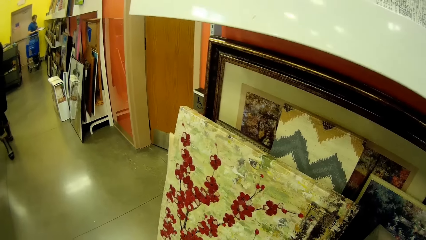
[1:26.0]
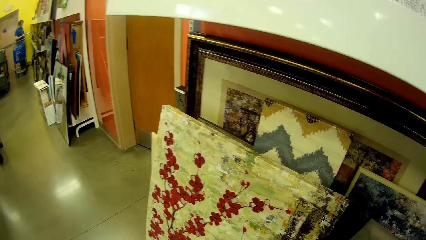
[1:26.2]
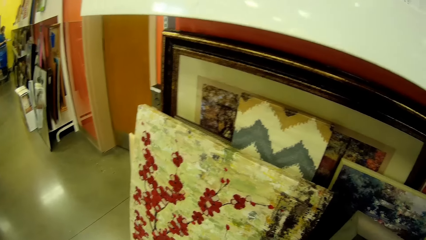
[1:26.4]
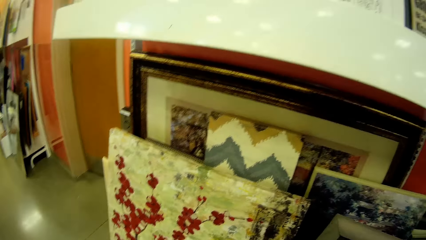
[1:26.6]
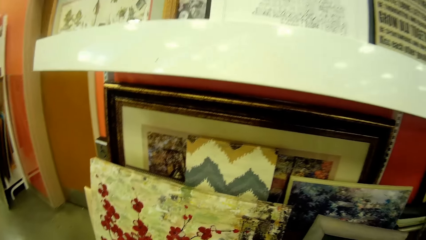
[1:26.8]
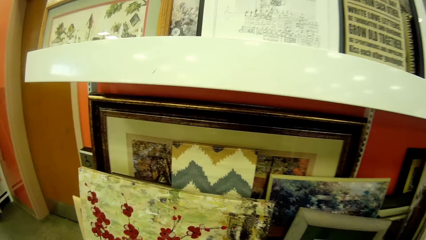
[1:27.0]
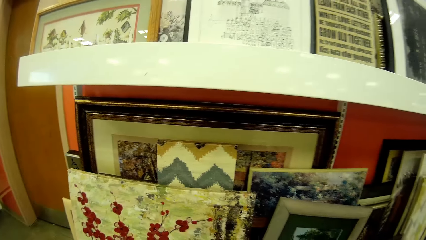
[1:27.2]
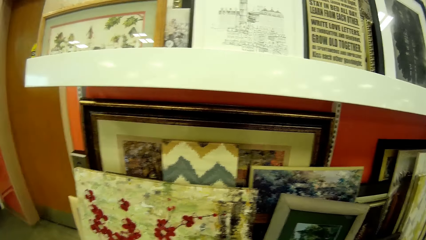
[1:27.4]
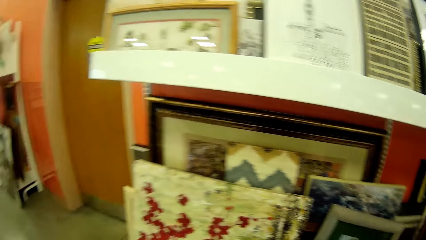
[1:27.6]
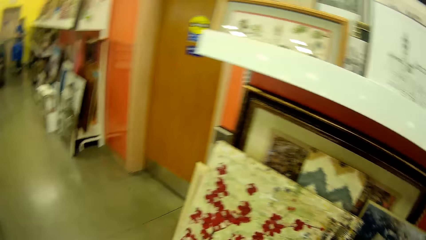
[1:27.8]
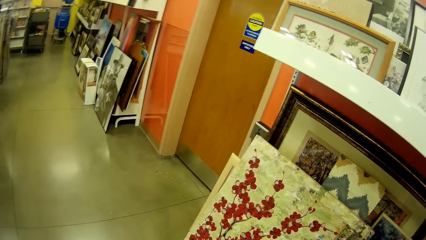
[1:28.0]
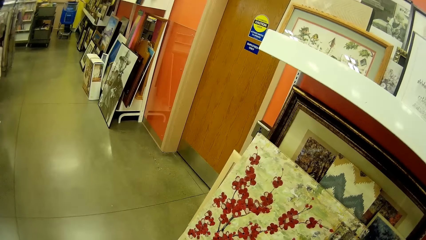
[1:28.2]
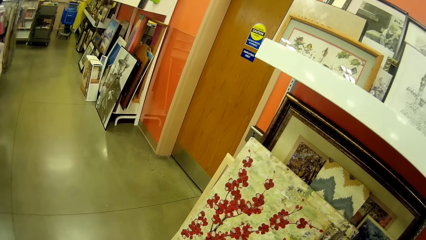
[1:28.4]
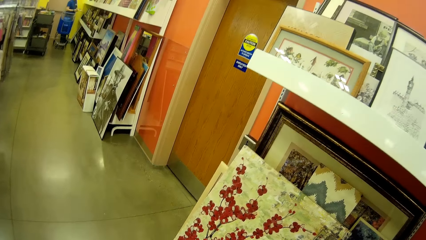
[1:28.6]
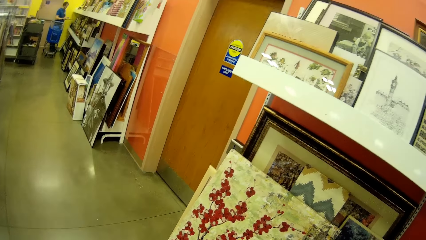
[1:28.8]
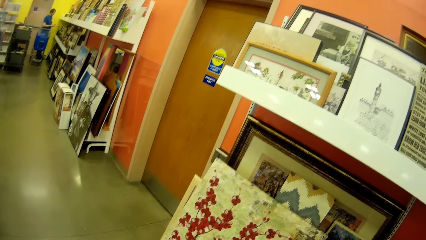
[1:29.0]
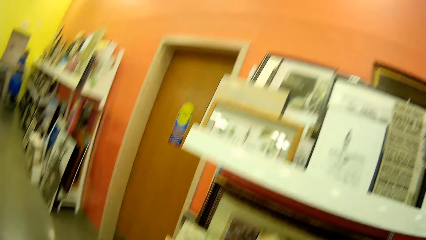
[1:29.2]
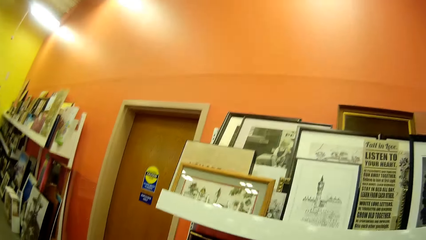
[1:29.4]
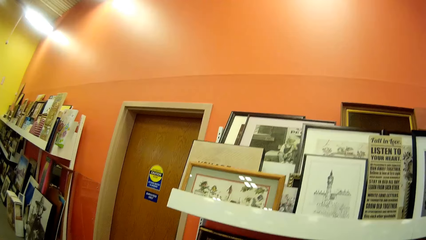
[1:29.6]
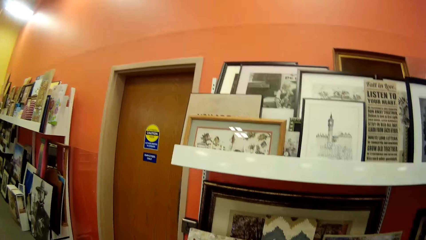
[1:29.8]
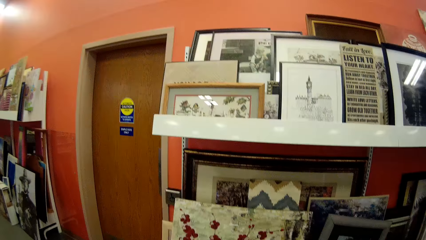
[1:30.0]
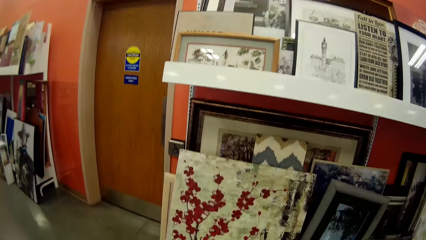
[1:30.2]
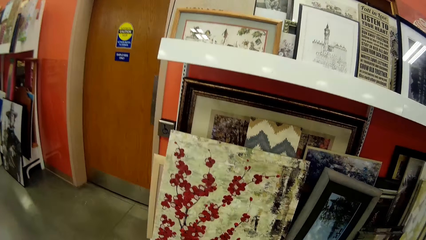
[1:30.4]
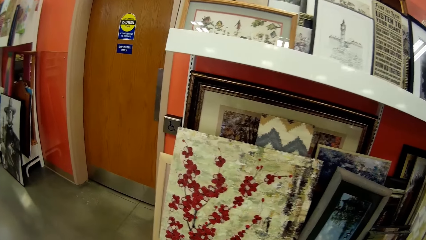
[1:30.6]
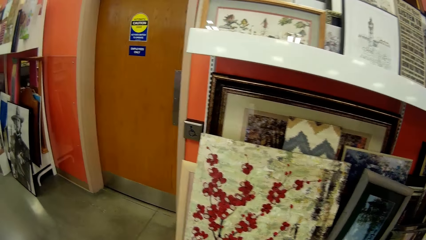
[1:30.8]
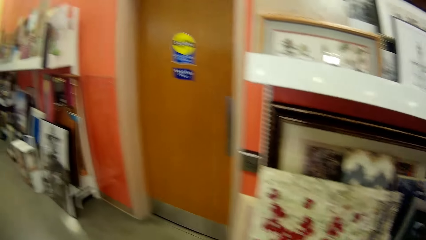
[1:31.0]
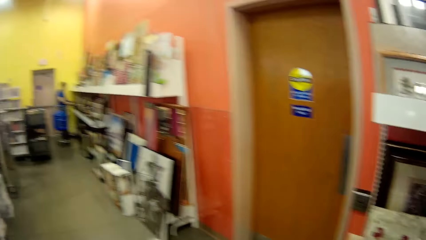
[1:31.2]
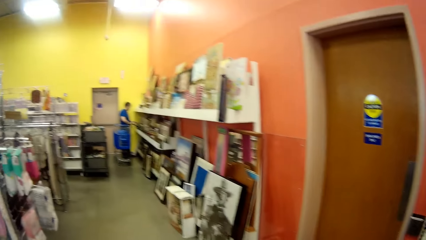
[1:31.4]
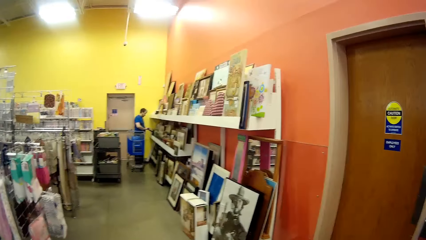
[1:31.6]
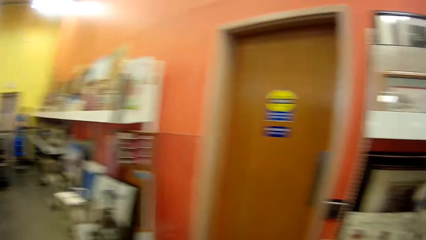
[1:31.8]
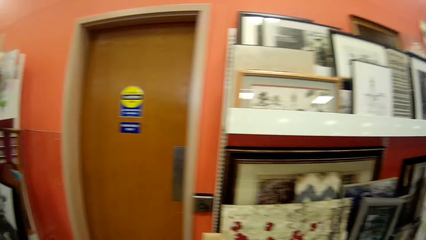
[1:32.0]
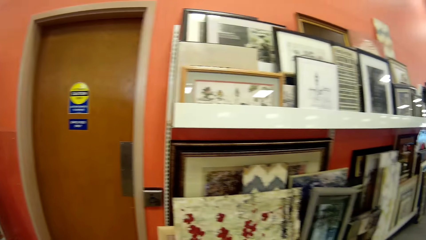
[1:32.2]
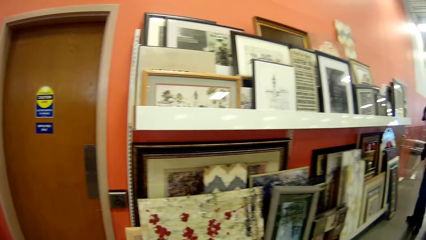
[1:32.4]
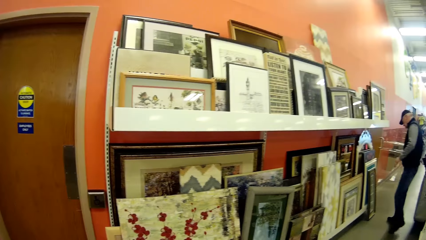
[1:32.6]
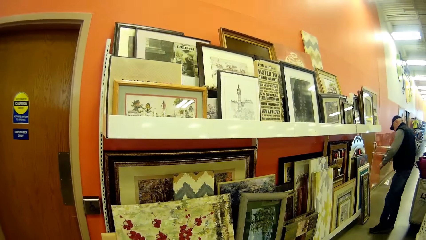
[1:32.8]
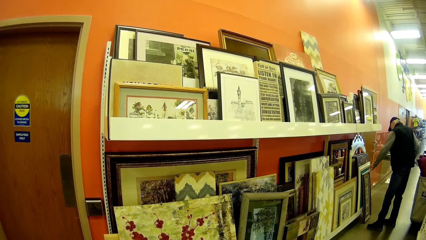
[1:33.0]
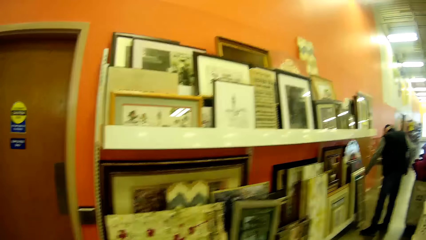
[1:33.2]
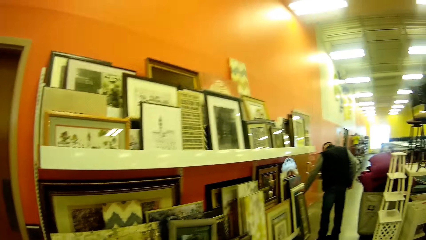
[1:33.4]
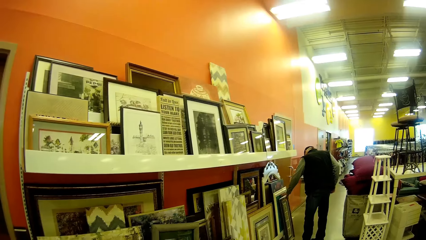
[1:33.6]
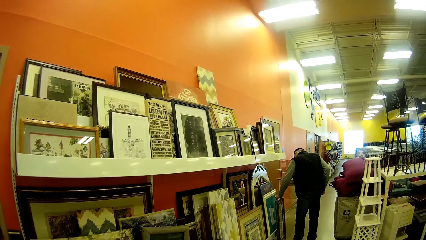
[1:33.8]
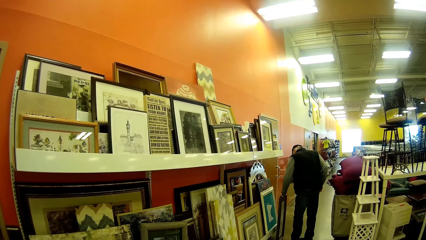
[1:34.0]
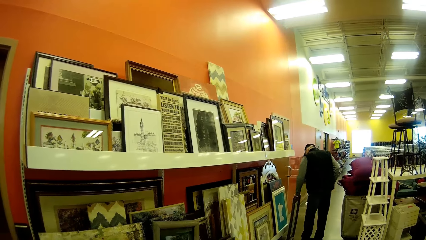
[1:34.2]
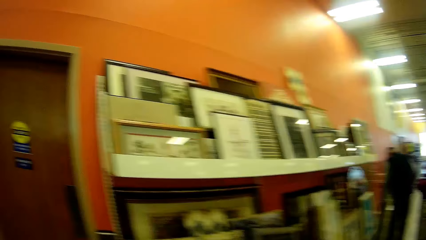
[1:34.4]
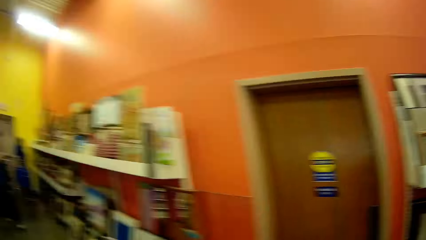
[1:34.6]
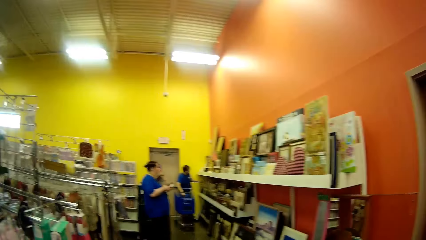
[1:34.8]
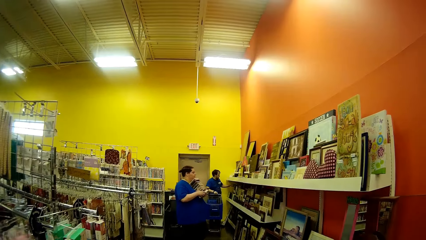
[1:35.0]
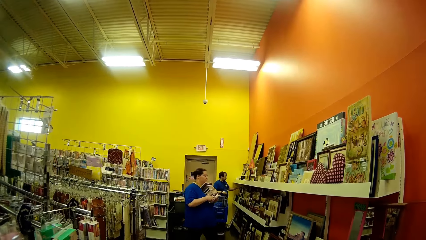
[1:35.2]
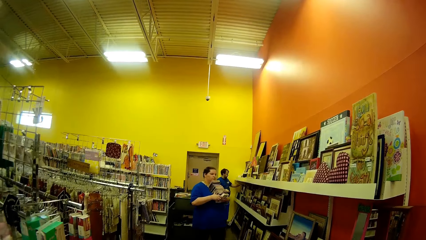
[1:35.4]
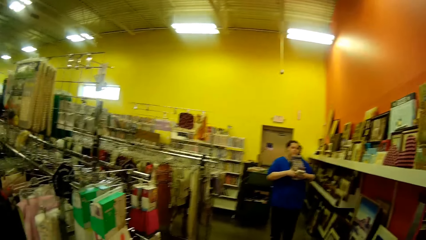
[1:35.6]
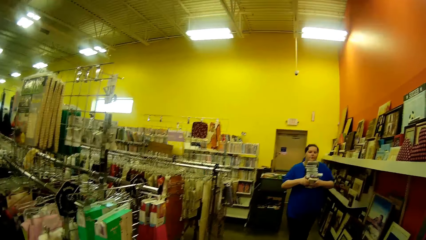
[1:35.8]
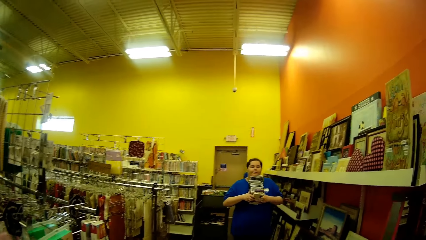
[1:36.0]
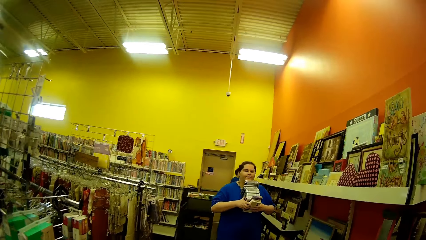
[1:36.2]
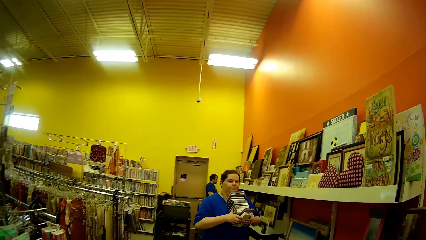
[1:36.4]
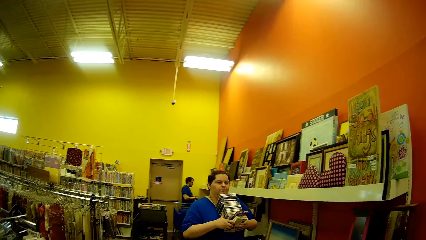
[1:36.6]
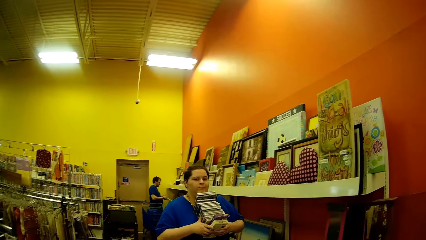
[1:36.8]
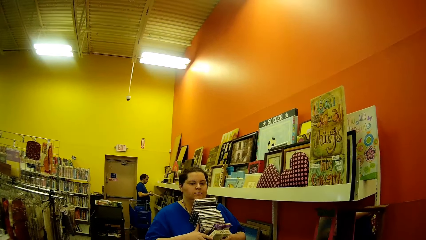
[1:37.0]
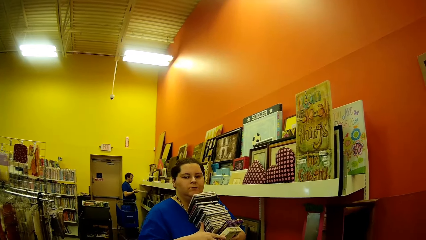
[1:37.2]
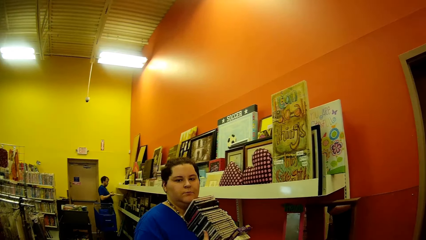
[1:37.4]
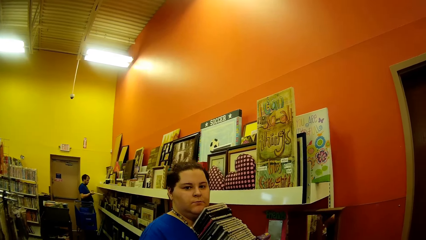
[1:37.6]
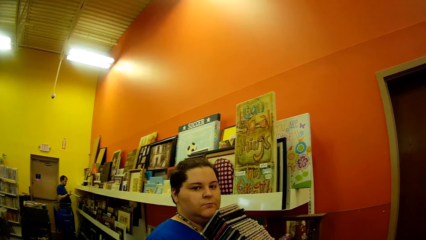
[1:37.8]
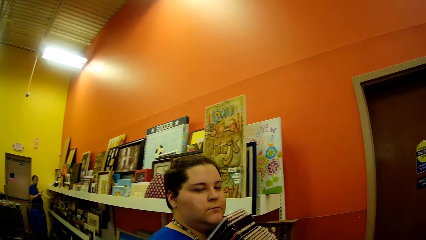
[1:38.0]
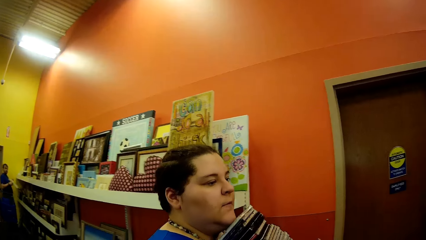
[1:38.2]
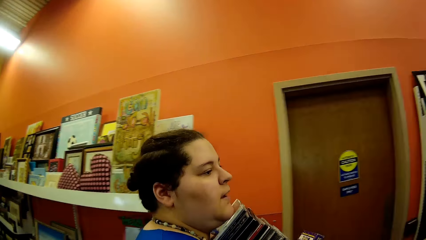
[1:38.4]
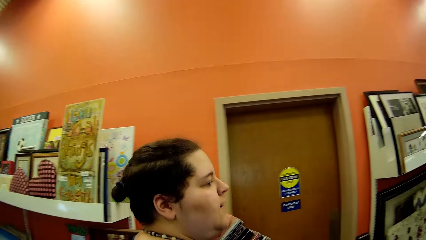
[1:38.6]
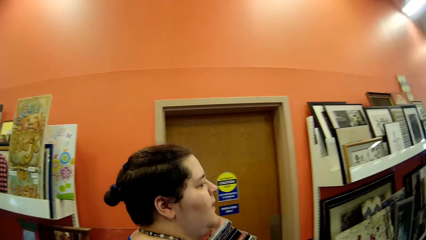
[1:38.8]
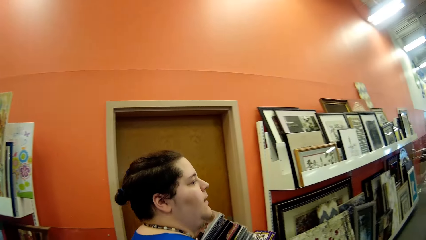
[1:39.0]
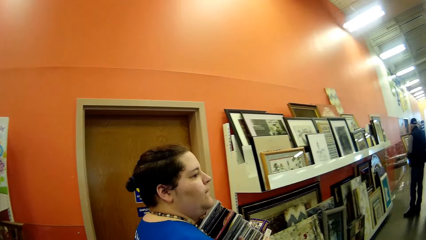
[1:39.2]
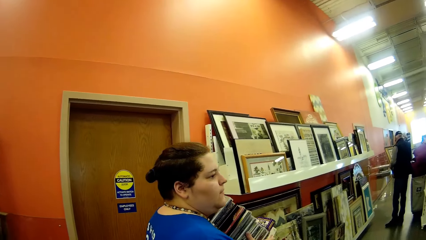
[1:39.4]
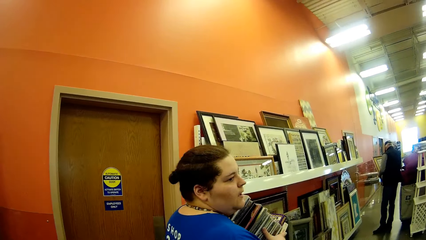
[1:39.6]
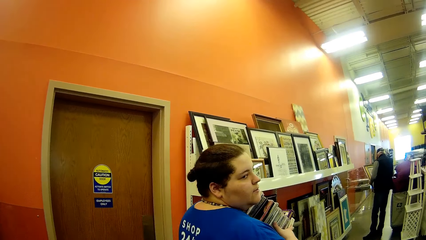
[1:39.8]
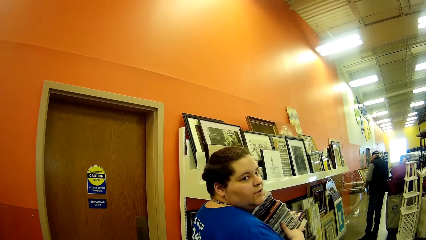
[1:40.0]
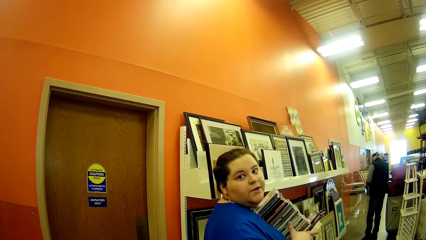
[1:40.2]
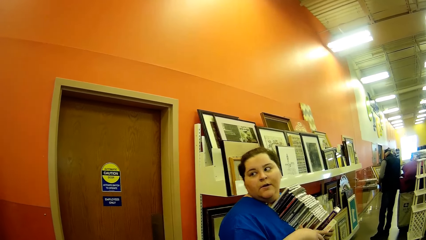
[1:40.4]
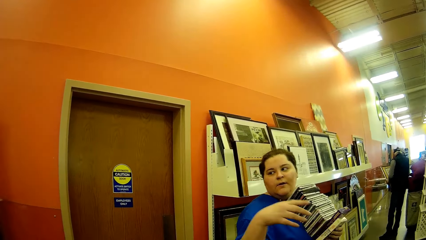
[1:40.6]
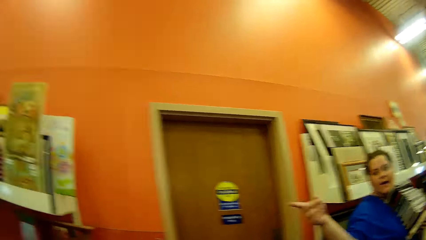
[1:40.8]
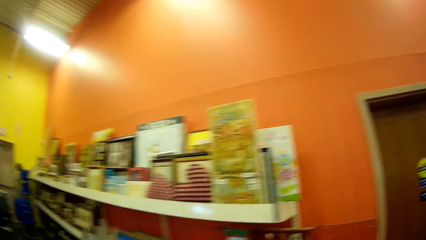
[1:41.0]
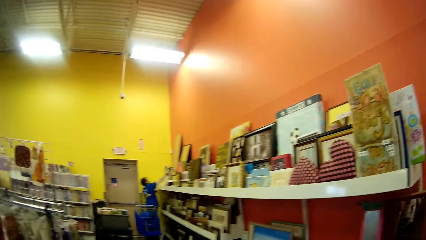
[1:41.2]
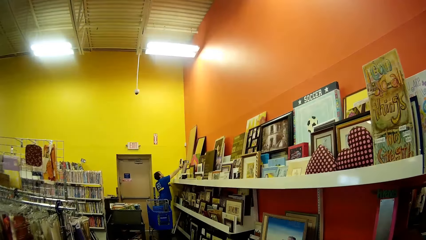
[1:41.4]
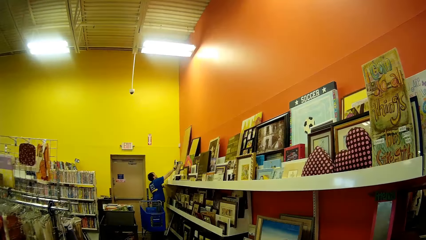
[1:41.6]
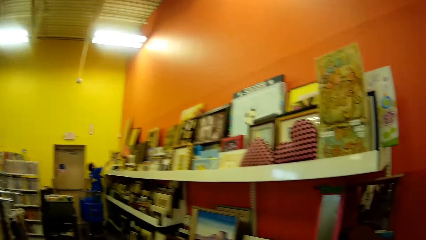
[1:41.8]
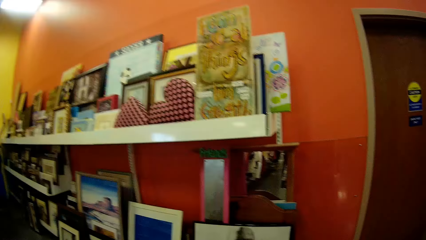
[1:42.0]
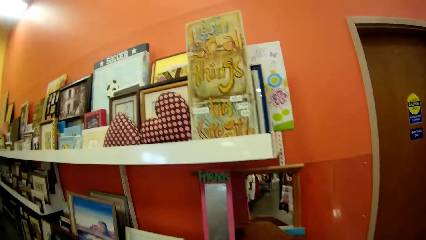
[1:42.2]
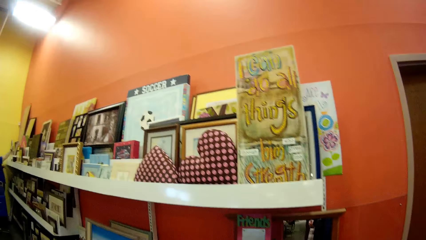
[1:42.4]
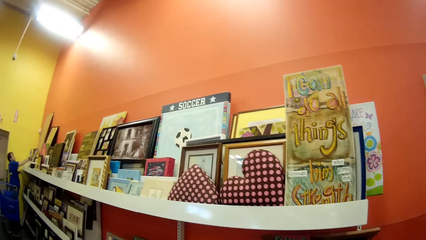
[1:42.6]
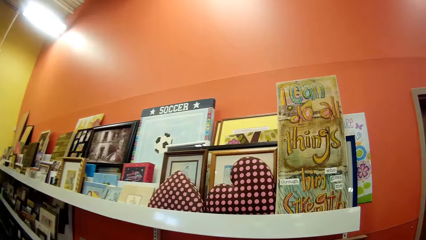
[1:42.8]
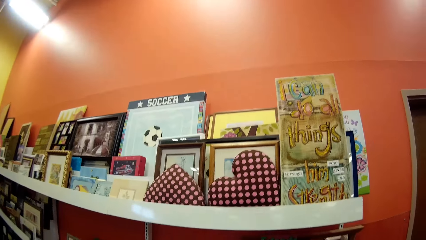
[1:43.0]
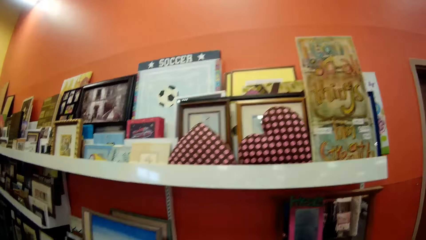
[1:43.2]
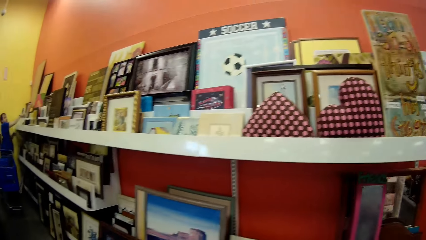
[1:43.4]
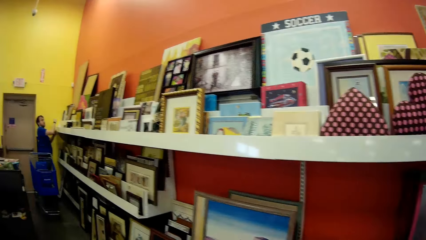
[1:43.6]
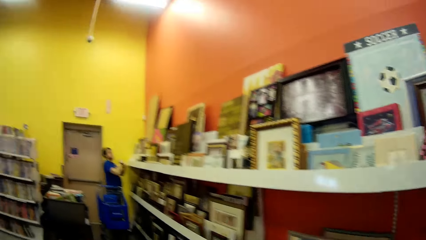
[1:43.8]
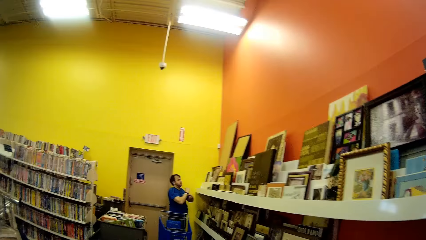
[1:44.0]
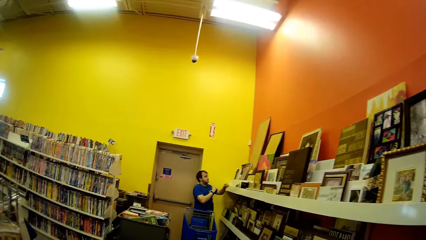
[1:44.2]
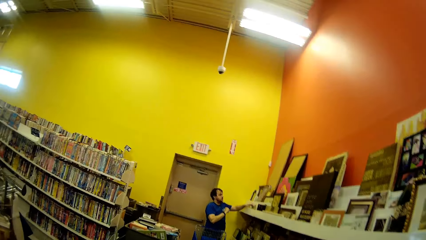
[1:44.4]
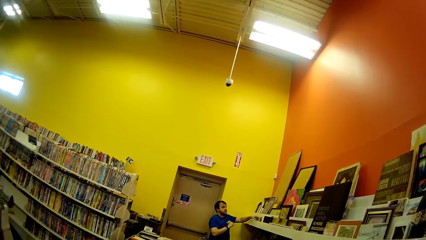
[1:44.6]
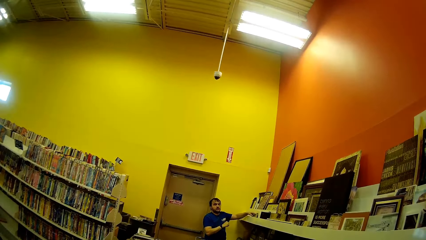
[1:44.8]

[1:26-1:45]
The camera wearer walks in the supermarket. A lady converses with the camera wearer.
